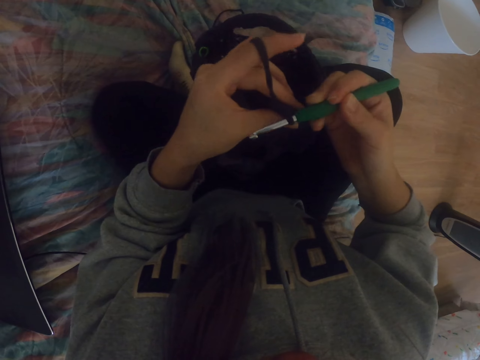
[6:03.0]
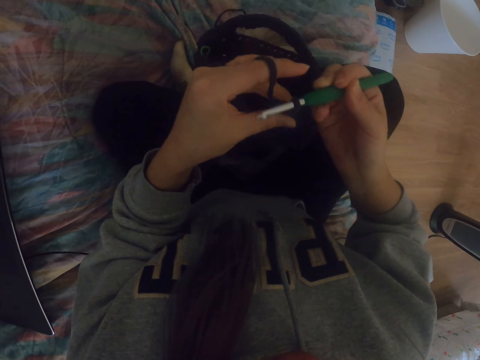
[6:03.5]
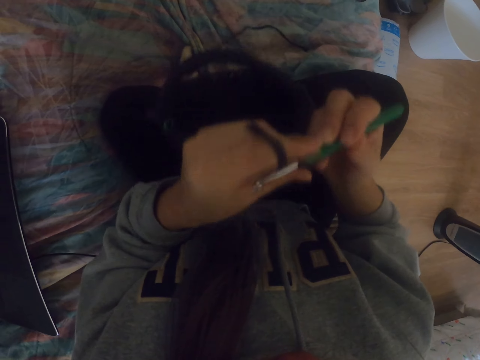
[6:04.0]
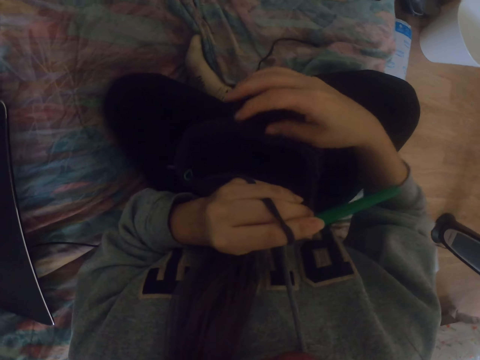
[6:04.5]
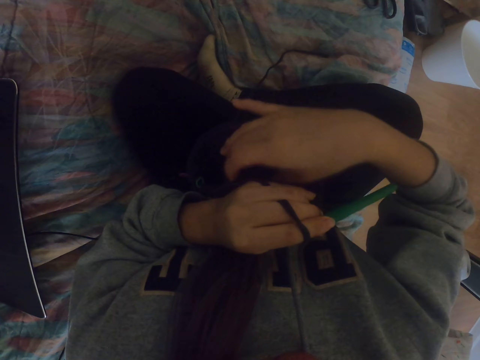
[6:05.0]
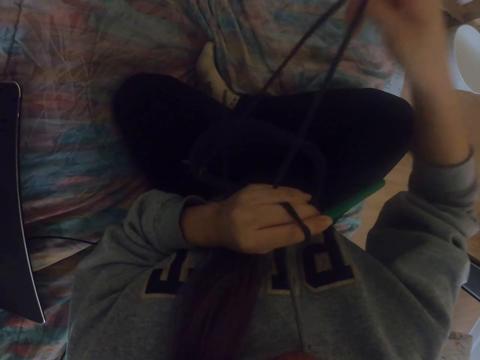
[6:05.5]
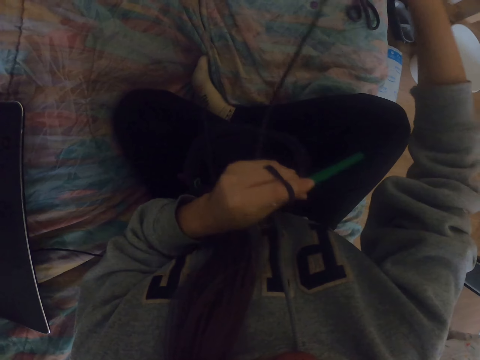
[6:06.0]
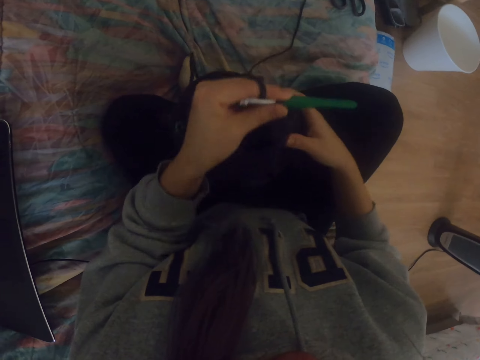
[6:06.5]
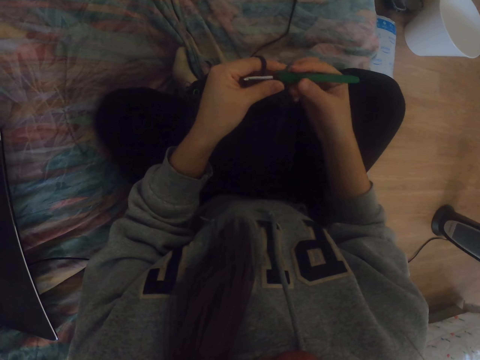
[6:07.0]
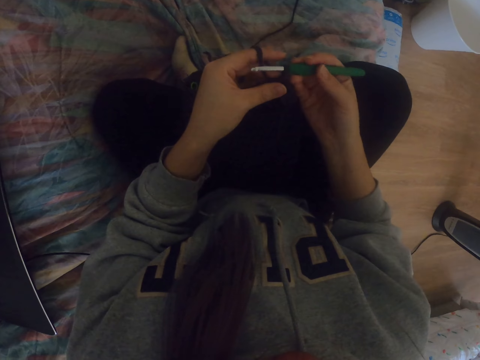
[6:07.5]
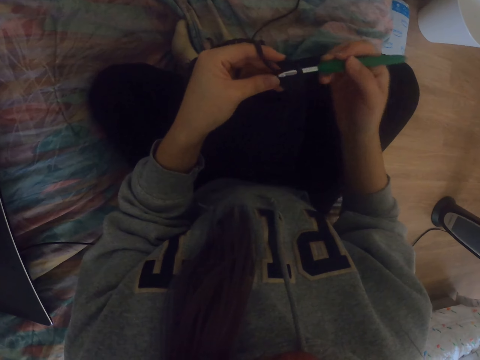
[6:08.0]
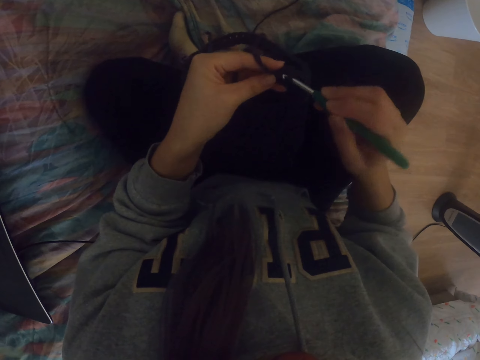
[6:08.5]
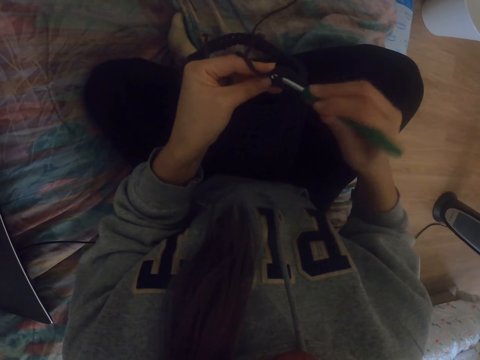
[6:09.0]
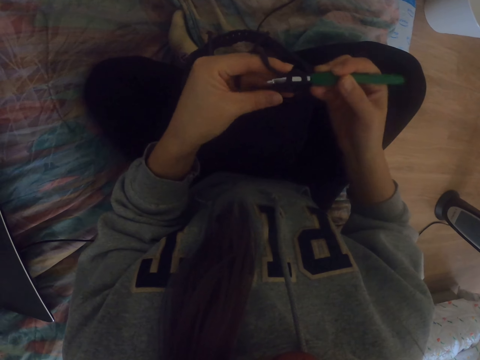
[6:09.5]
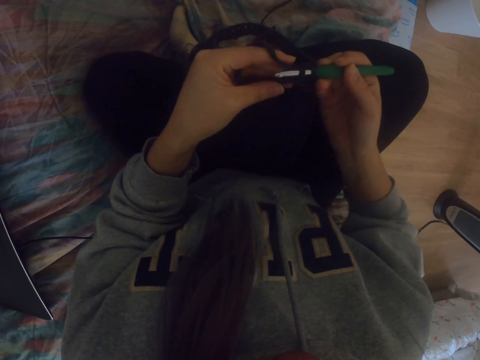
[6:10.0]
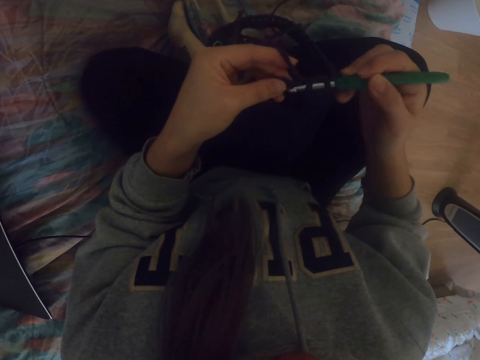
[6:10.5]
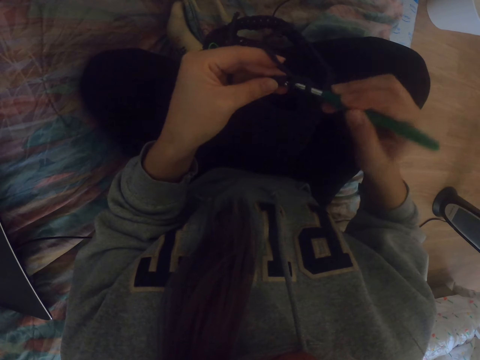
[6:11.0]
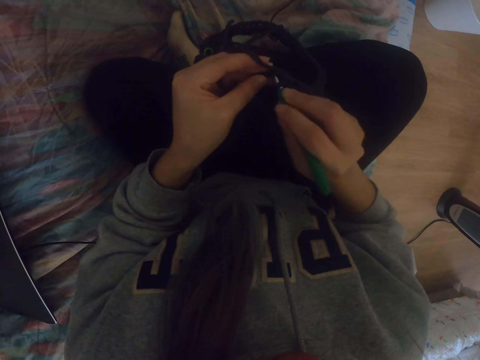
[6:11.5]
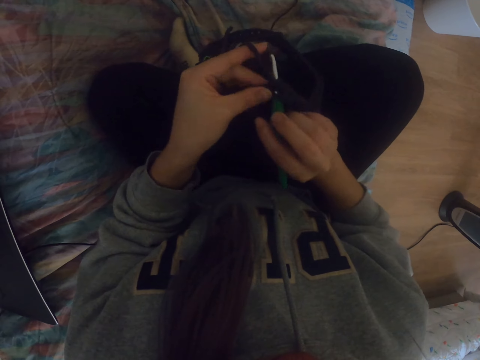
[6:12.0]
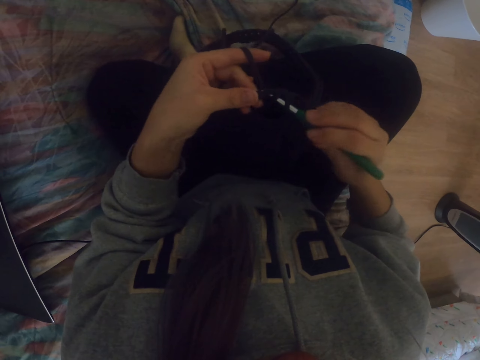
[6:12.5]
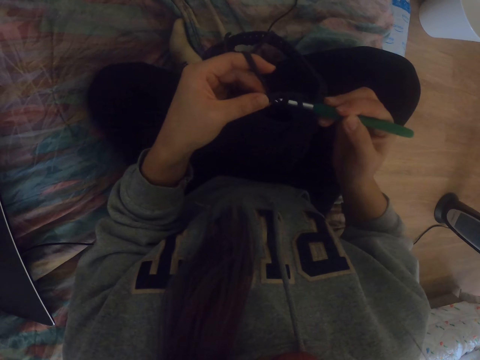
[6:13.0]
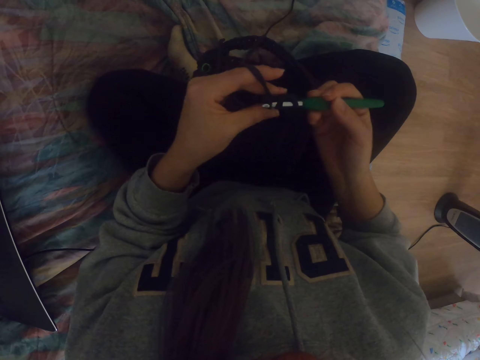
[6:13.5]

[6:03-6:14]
The camera wearer pulls the crochet. They stop holding the crochet with the right hand. They stretch a yarn. They pull the thread with the right hand. They hold a crochet hook. They touch the crochet with the right hand. They knit the fabric. They insert the crochet into the thread. They pull the thread with the right hand.

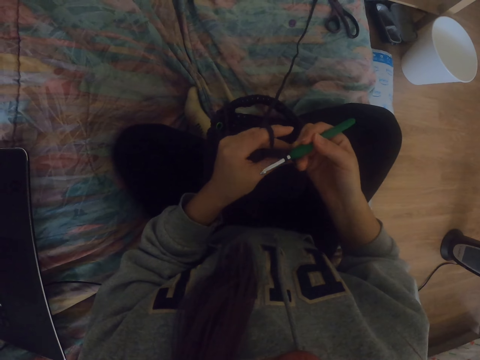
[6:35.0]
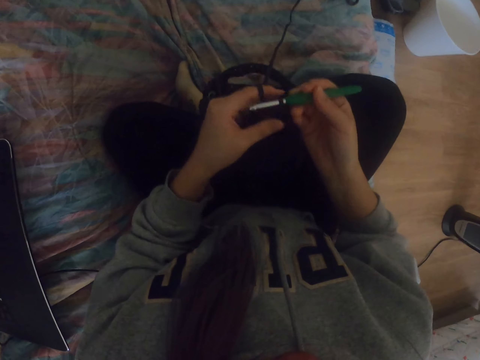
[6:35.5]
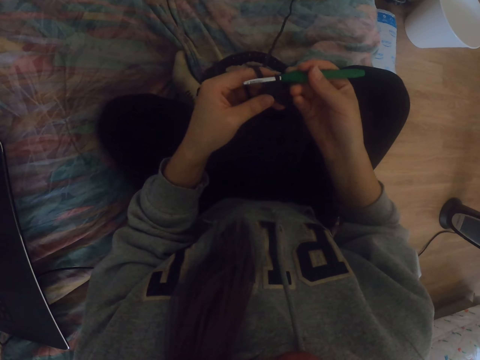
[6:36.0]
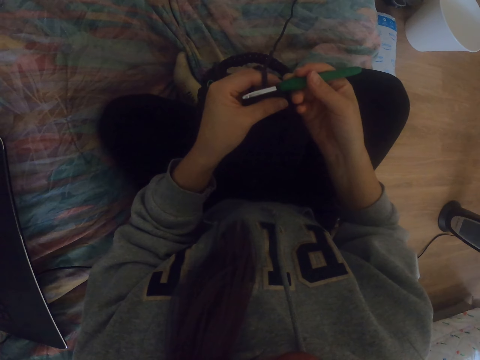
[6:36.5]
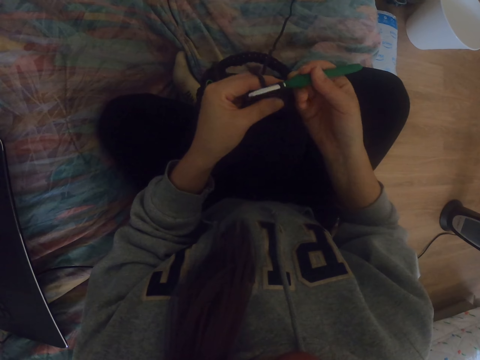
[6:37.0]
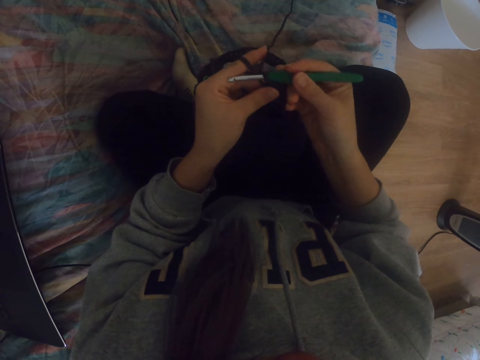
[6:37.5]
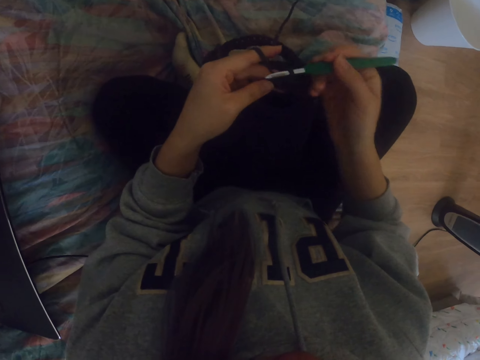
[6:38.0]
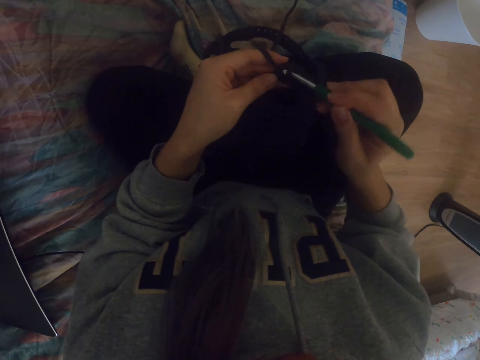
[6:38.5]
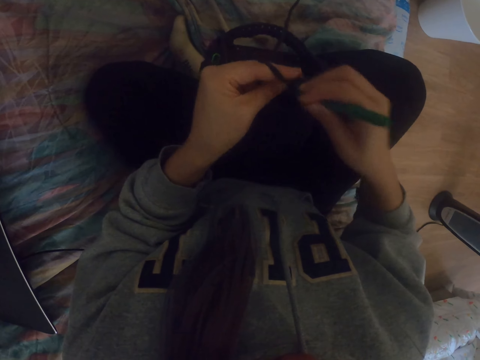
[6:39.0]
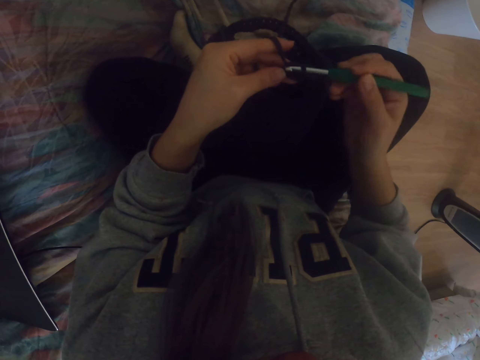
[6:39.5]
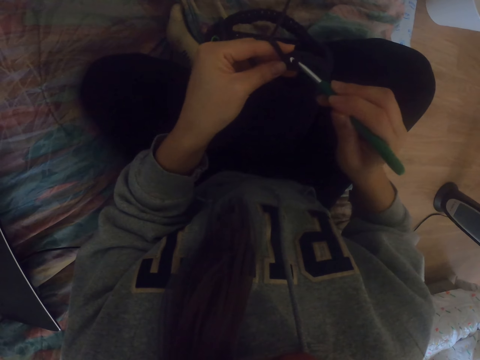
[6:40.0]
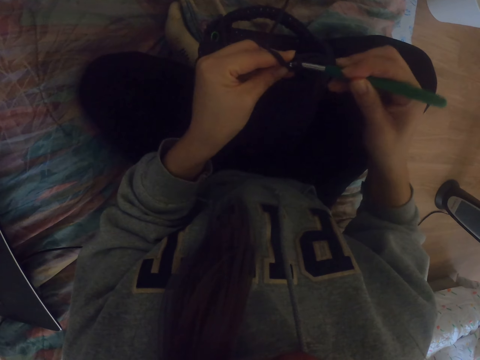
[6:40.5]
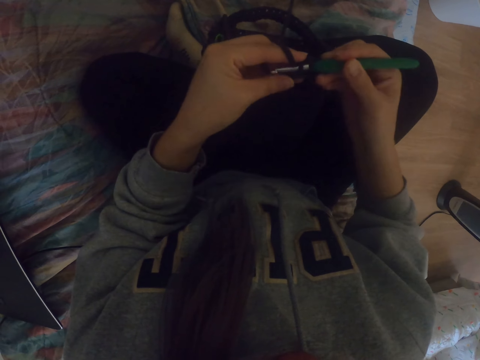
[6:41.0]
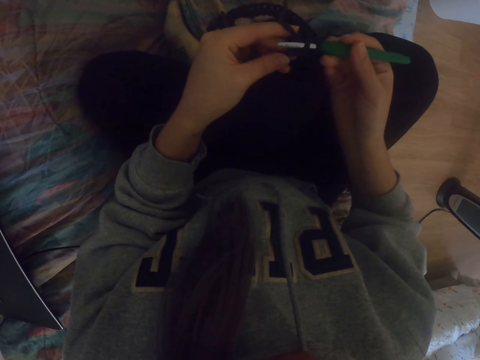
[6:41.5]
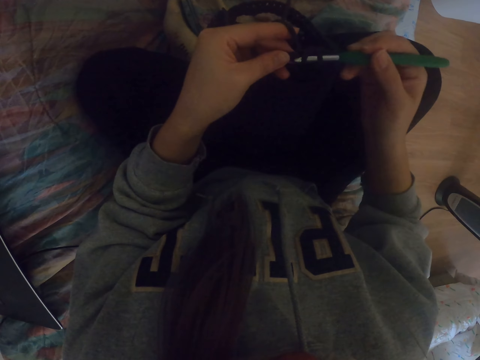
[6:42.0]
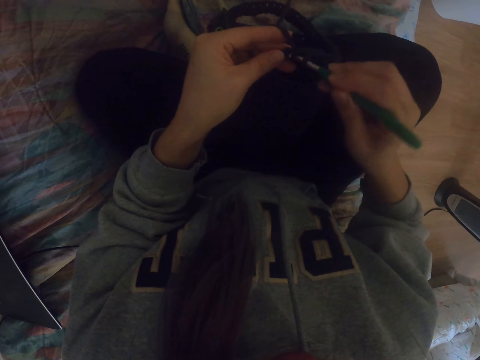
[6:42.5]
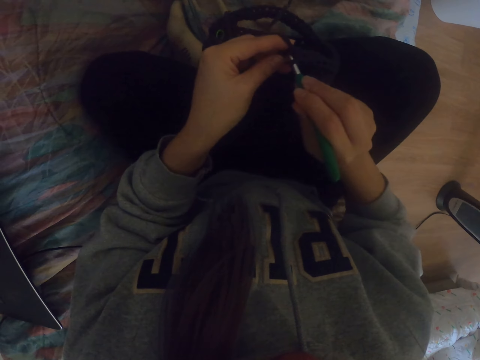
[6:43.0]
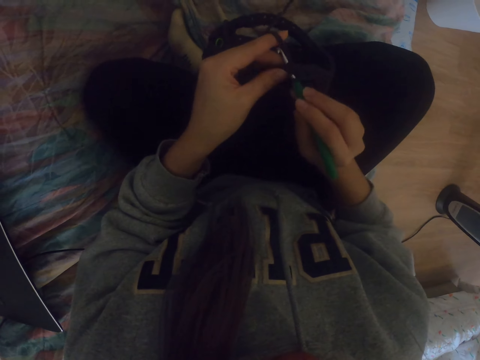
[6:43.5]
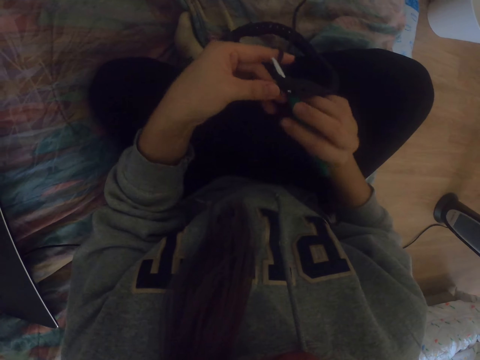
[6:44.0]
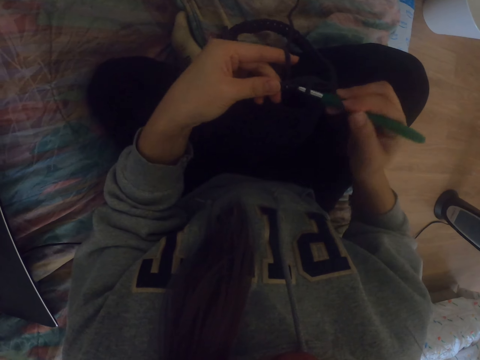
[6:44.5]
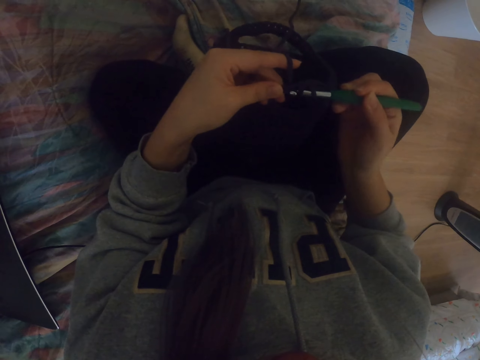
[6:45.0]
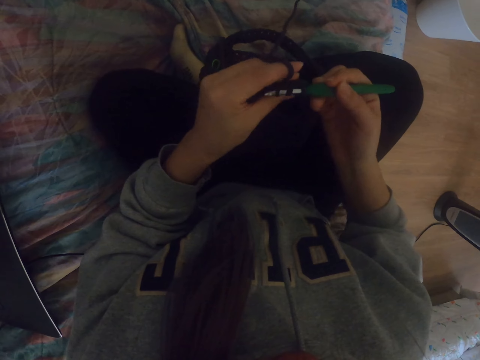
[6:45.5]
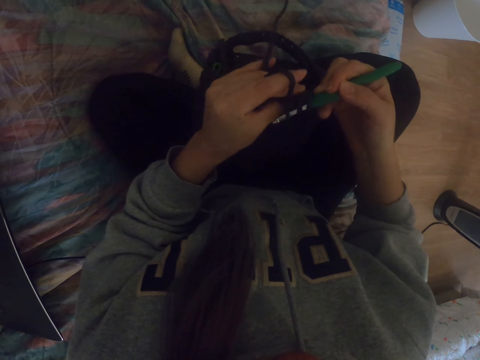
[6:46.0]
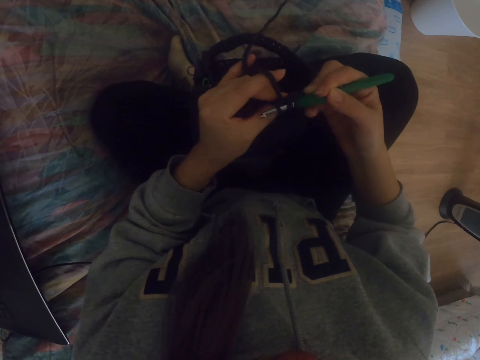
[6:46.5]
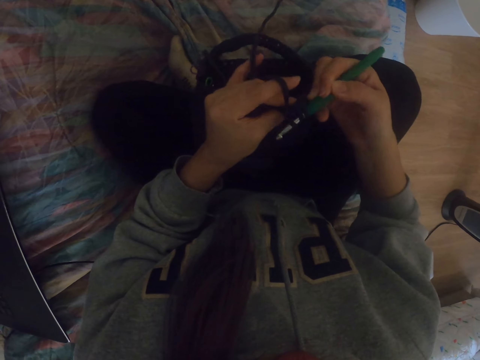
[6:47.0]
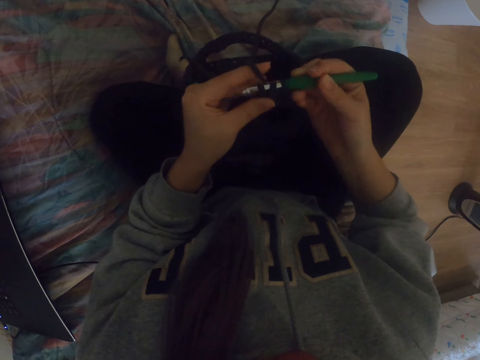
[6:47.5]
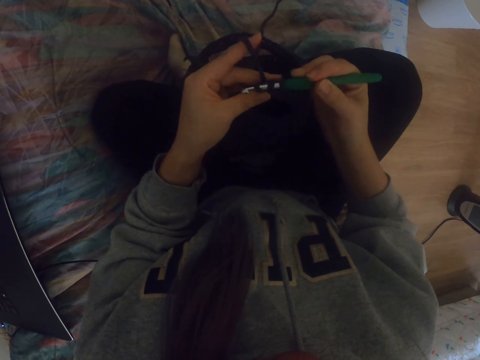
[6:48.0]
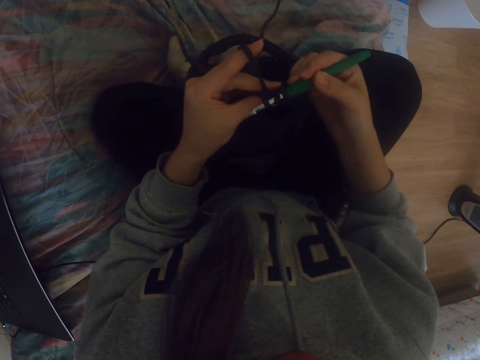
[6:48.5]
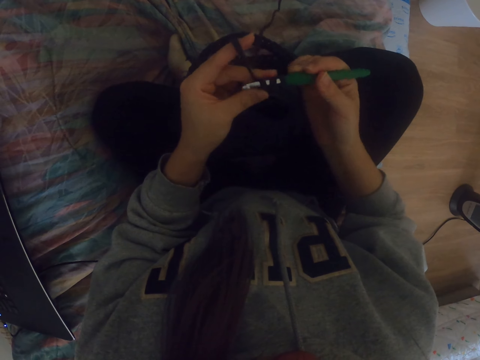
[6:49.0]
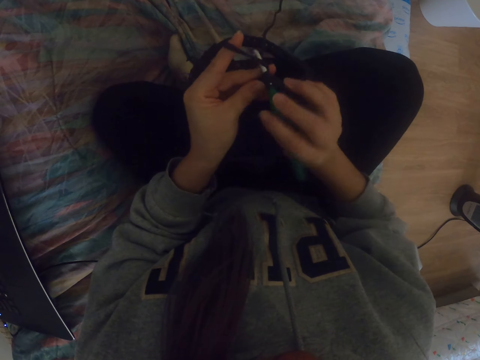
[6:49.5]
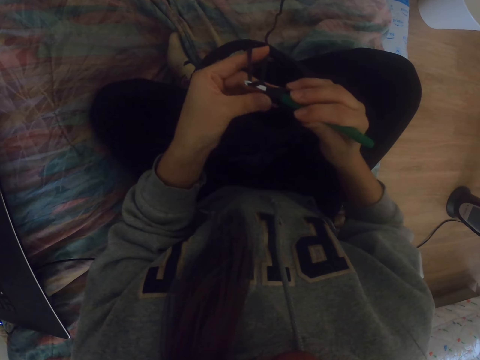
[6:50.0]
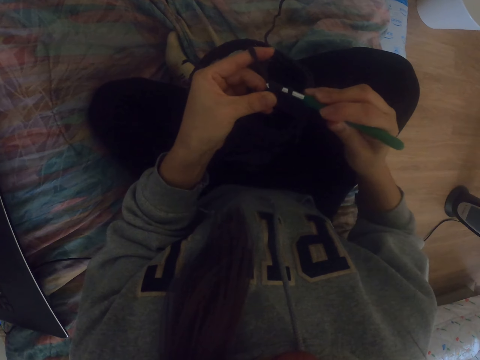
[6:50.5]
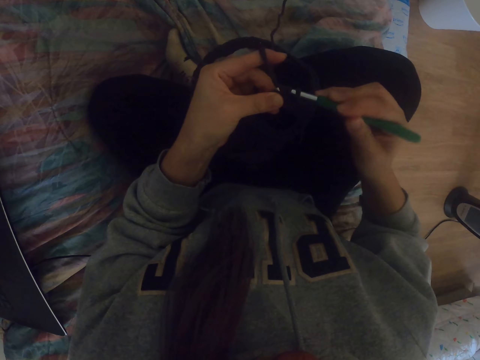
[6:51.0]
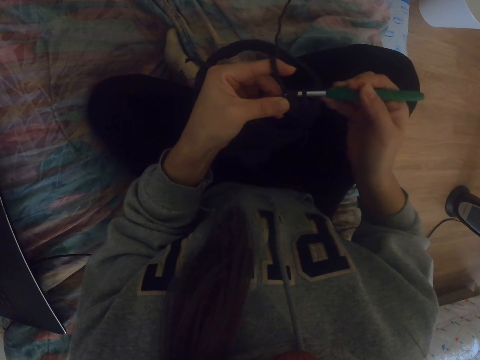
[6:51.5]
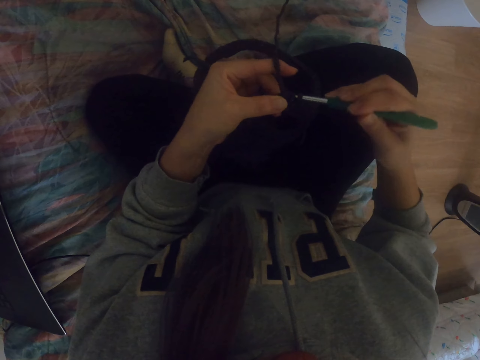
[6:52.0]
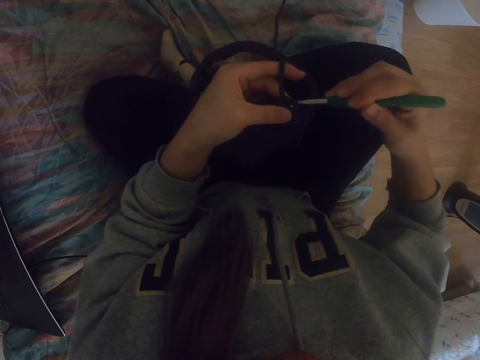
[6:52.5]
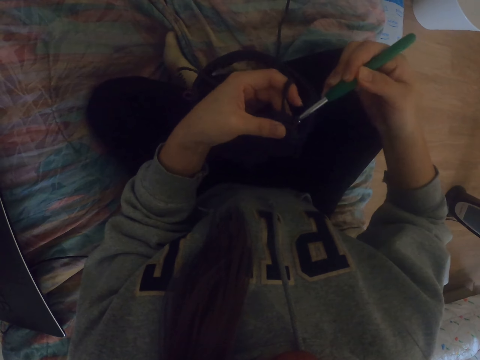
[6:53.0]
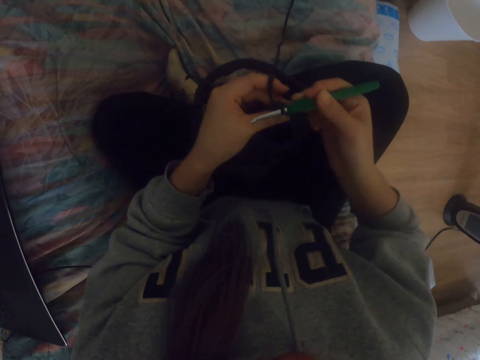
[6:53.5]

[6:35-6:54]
The camera wearer knits the fabric. They knit the fabric again. They insert the crochet on the bag. They pull the thread with the crochet.
